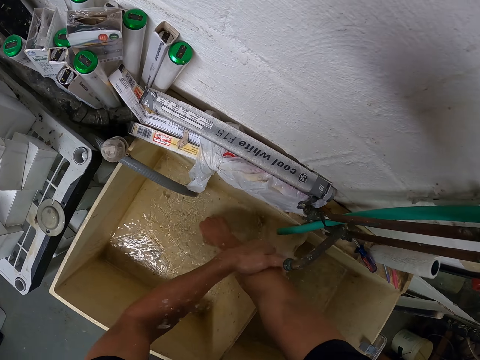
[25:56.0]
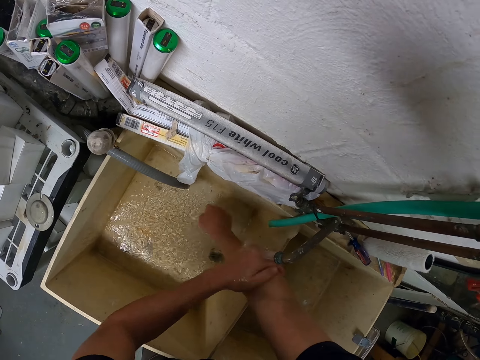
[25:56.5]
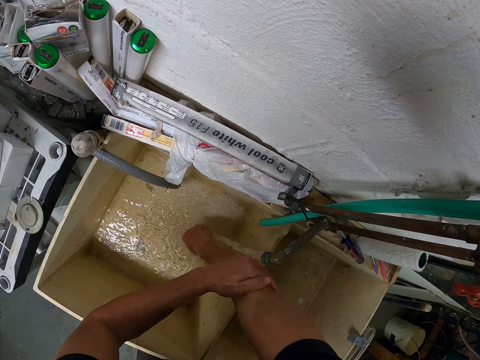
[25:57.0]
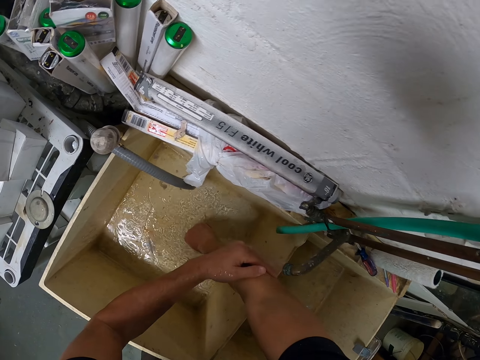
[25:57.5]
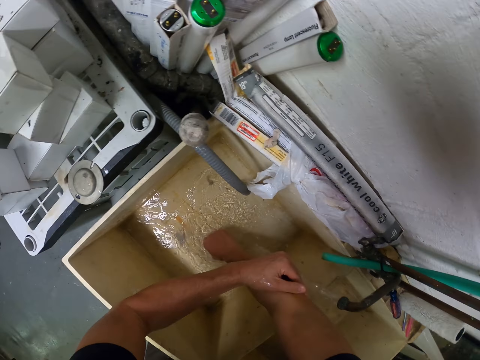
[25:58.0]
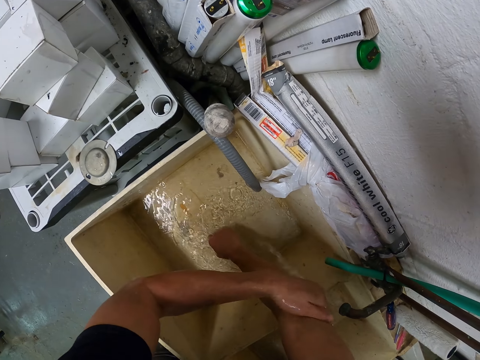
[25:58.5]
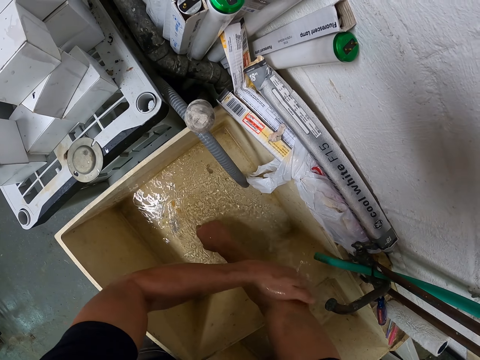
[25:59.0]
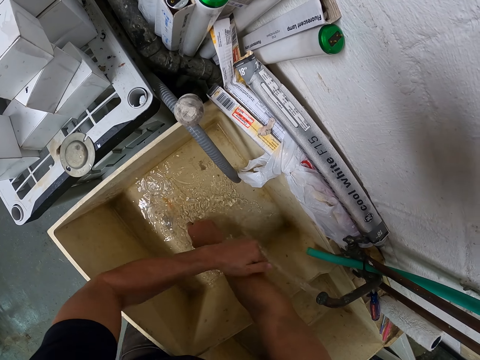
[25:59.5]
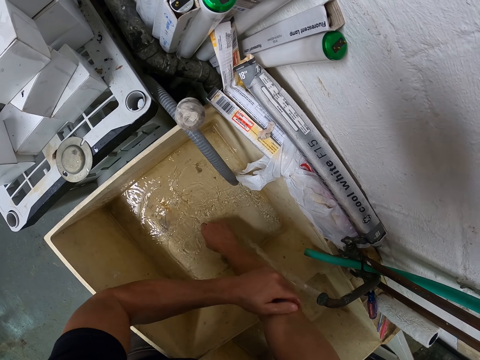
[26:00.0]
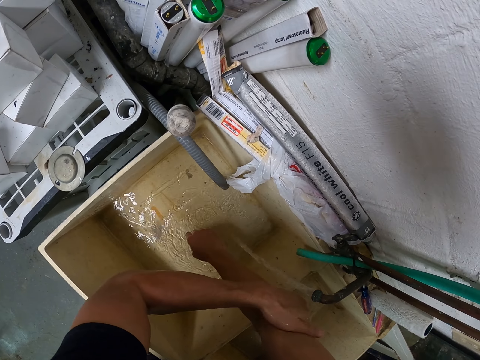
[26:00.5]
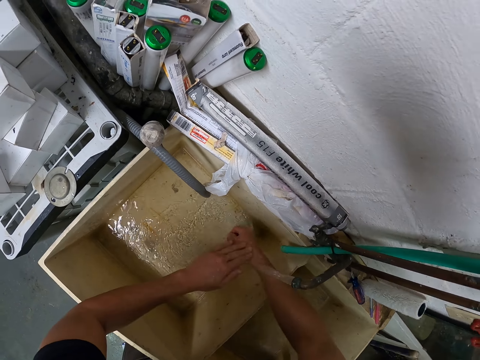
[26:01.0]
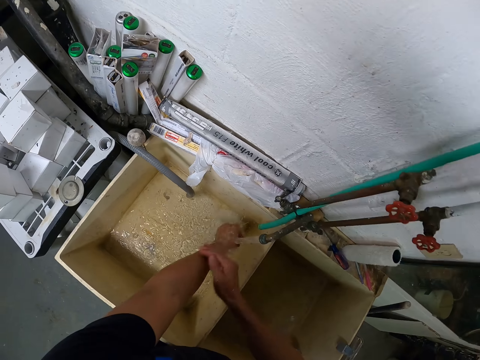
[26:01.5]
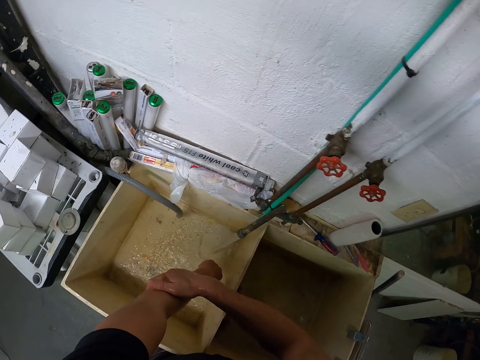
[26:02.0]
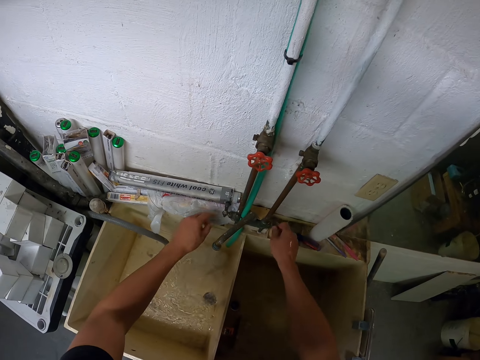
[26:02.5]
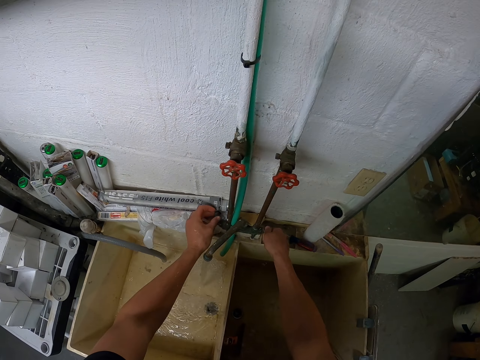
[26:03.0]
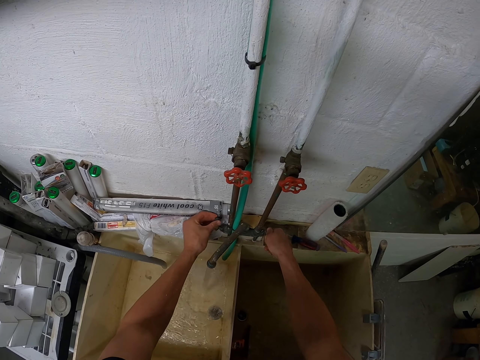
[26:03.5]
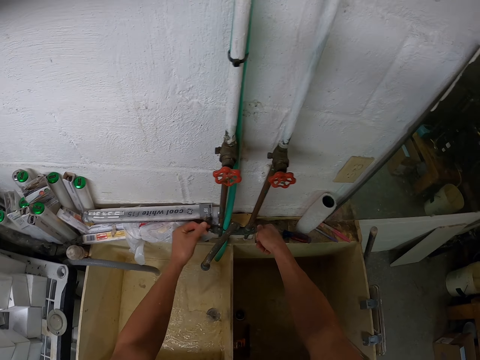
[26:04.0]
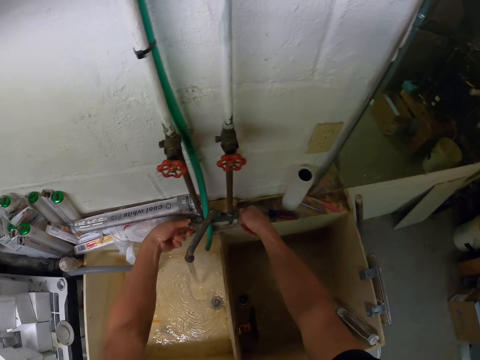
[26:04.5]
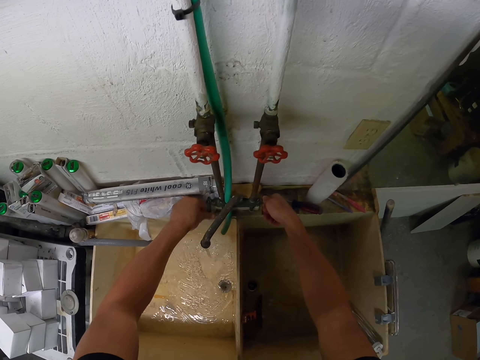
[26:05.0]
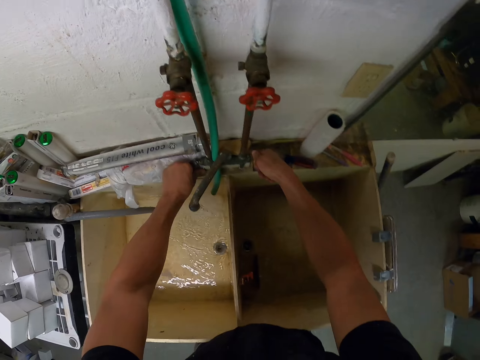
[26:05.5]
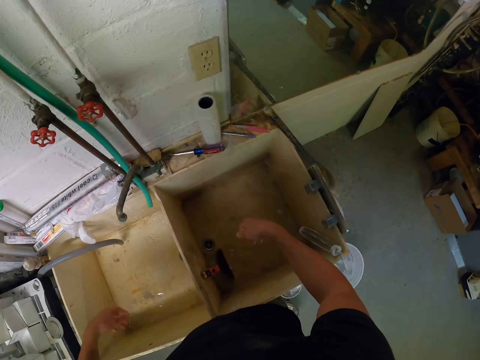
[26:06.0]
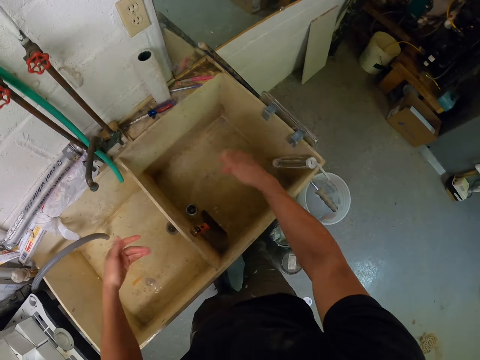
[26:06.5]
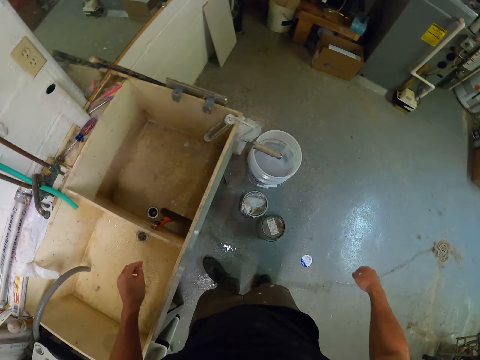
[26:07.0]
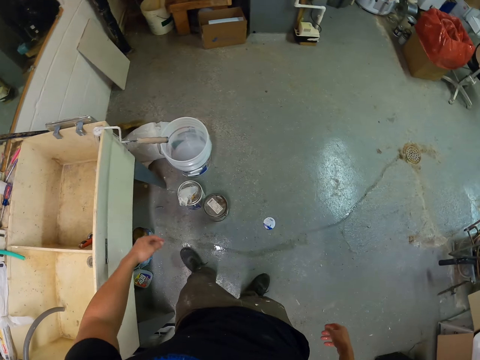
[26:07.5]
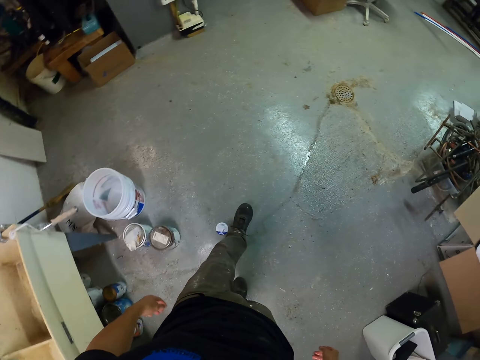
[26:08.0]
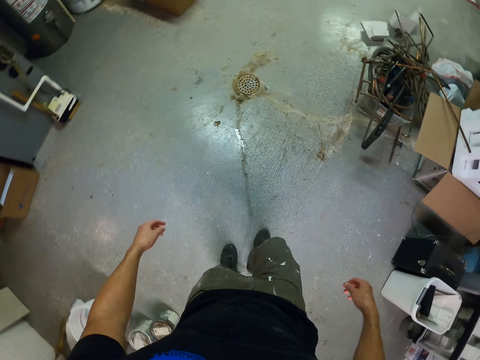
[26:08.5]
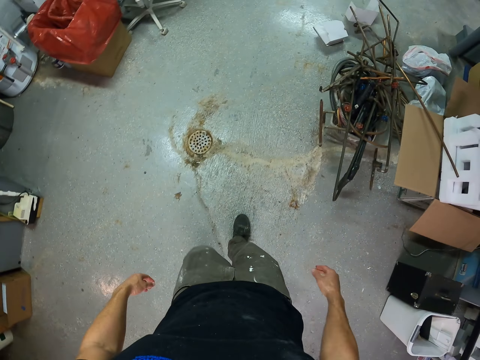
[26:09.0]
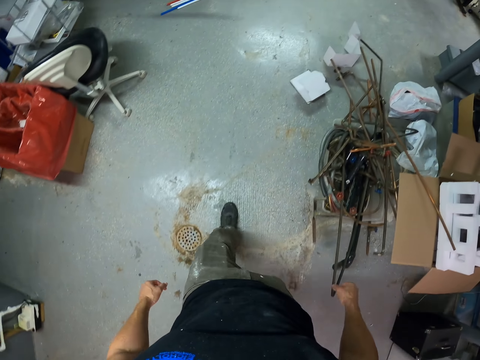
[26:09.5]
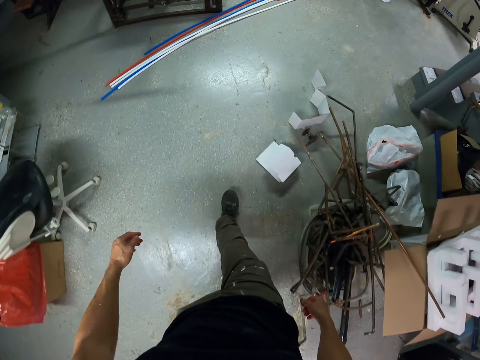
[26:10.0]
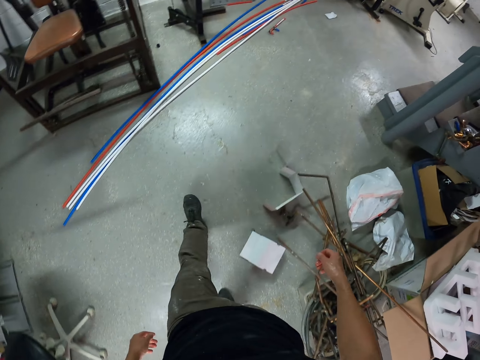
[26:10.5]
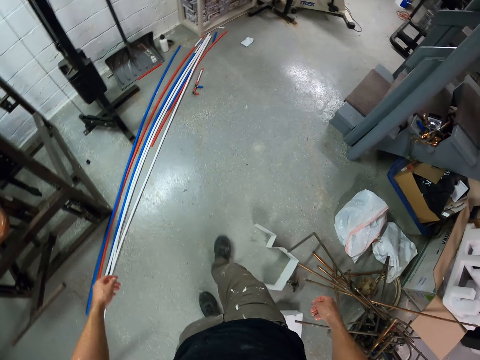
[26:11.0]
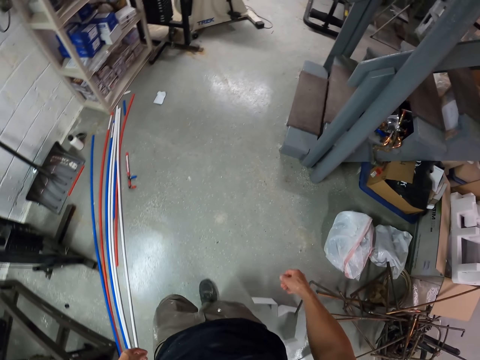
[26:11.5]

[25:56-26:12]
The camera wearer closes the tap. He shakes water from his hands. He walks around the room.

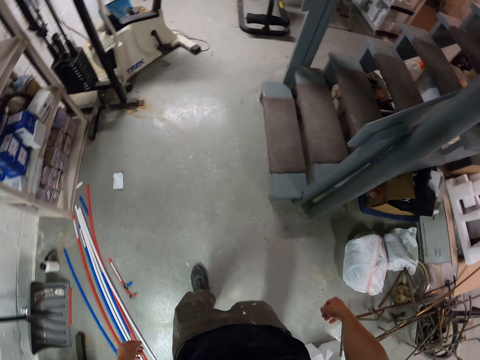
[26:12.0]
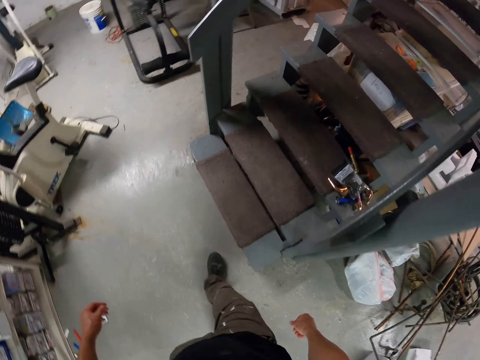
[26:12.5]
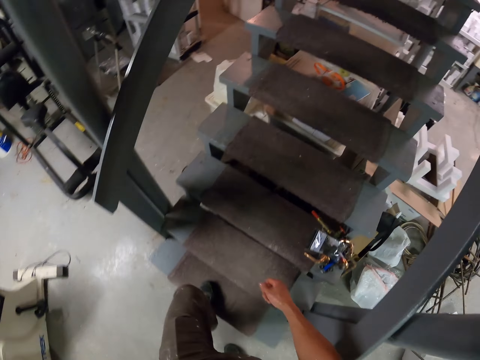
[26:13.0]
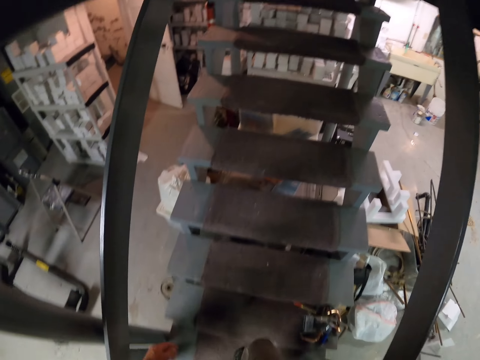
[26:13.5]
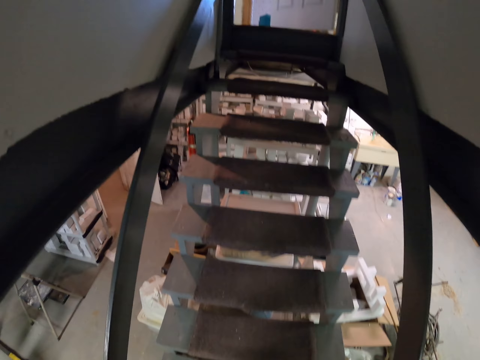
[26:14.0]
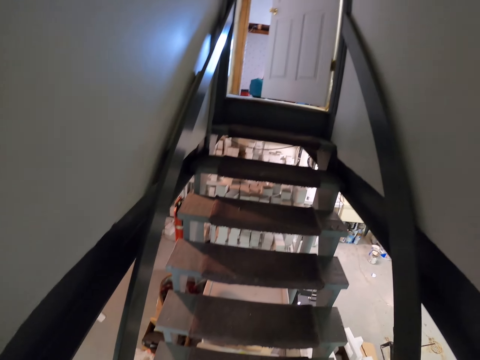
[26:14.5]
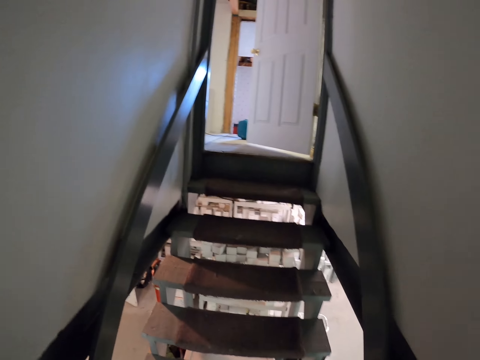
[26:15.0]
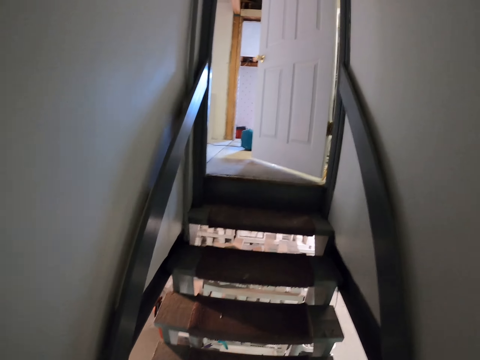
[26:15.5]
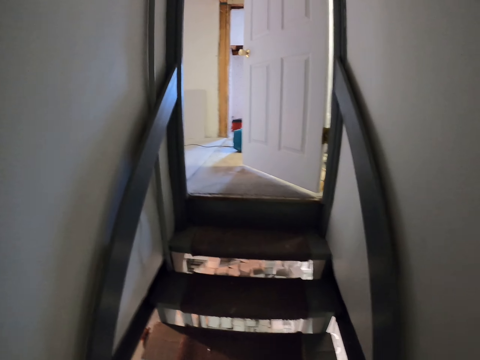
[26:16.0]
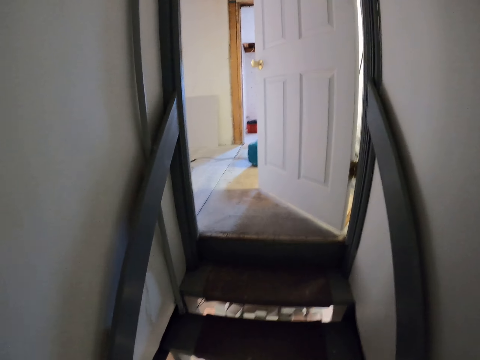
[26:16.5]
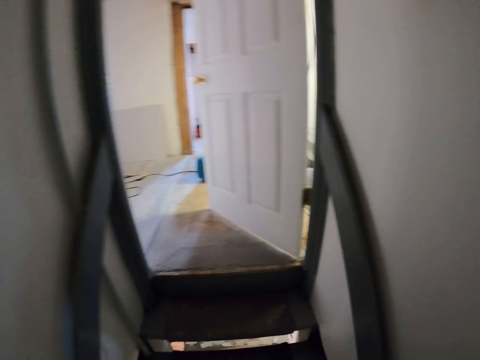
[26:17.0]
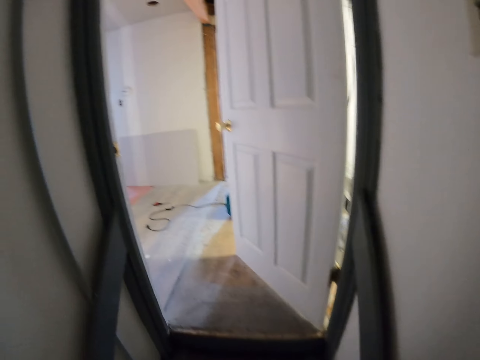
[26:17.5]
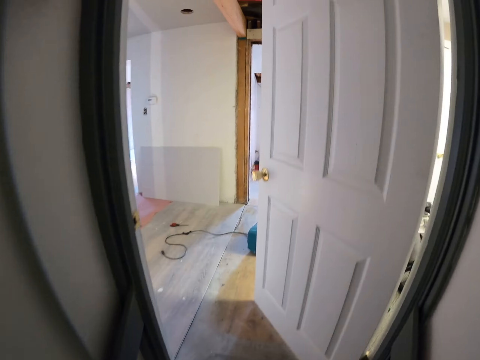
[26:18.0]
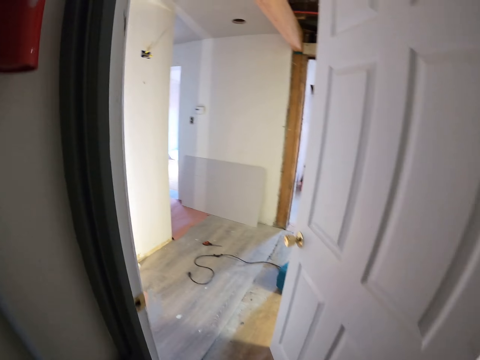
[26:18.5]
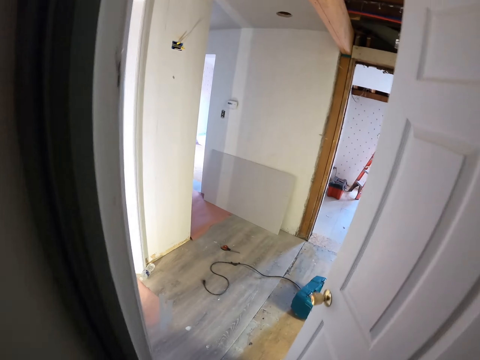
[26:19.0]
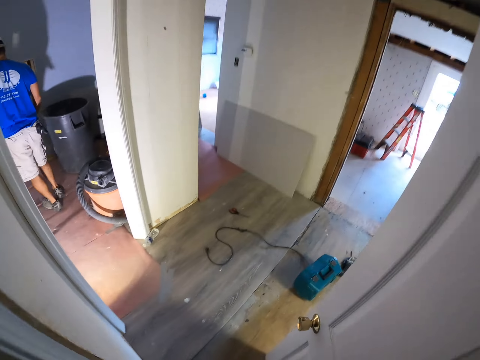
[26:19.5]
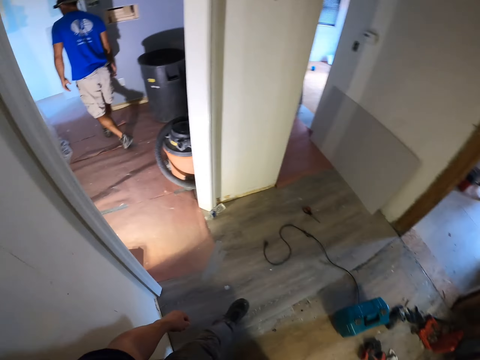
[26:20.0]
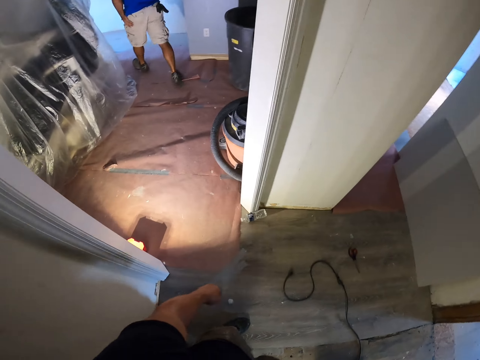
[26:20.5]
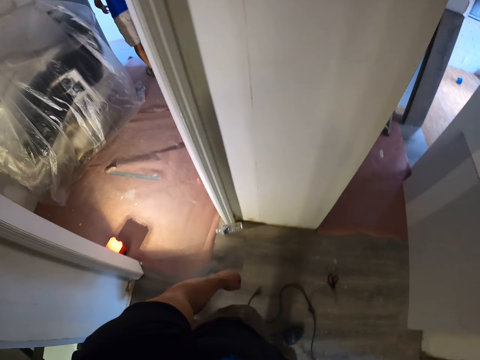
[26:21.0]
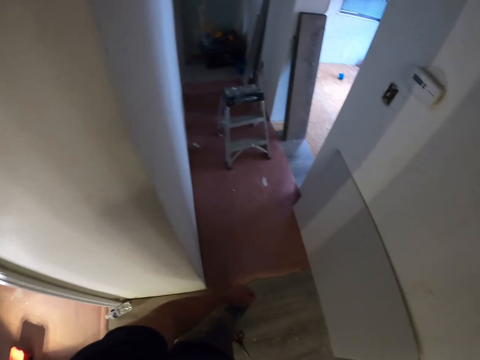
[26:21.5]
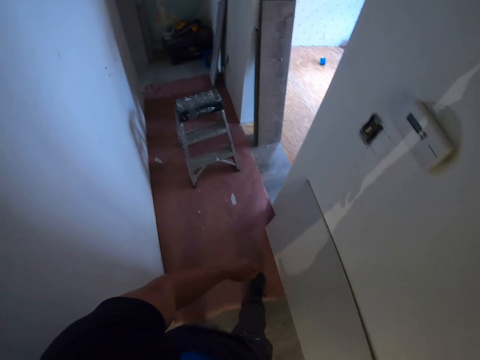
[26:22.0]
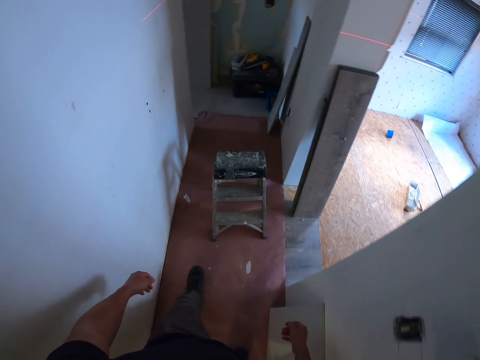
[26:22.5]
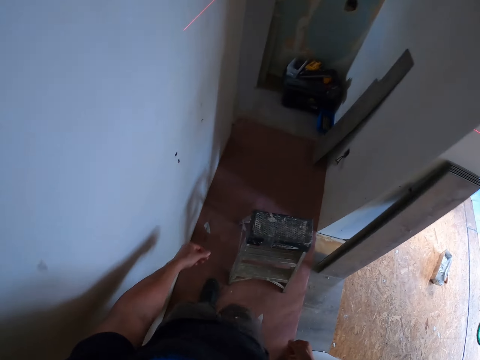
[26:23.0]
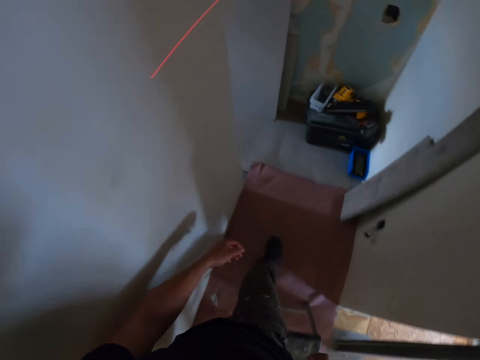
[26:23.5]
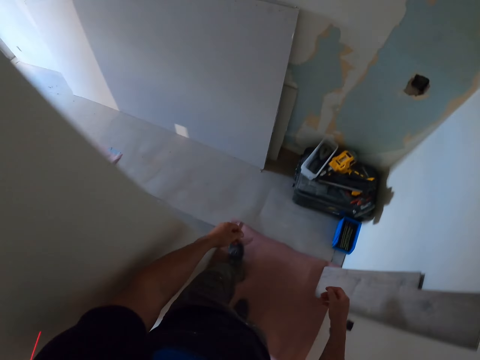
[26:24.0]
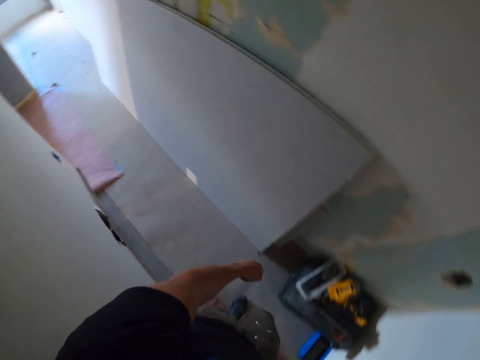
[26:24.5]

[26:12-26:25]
The camera wearer goes up the stairs. A man walks around the room. The camera wearer walks inside the room. They walk around the room.
